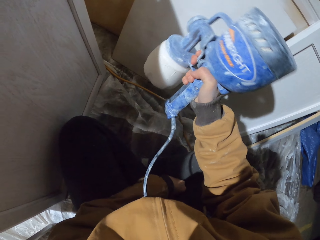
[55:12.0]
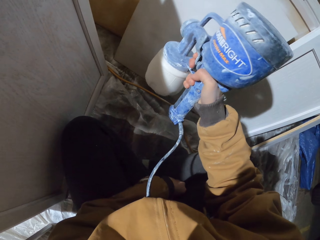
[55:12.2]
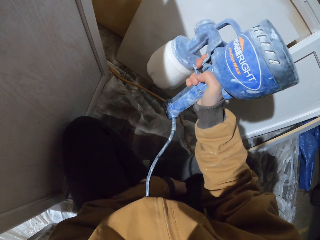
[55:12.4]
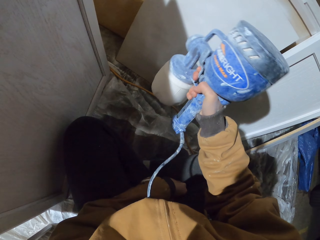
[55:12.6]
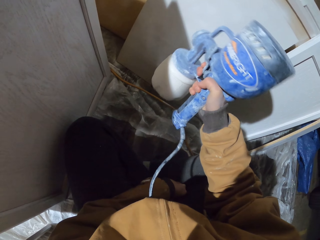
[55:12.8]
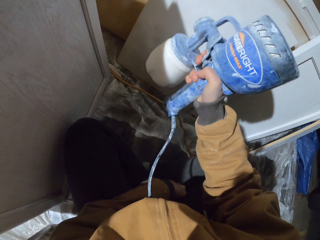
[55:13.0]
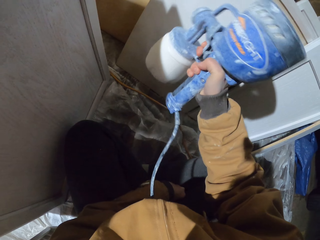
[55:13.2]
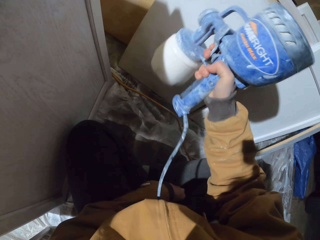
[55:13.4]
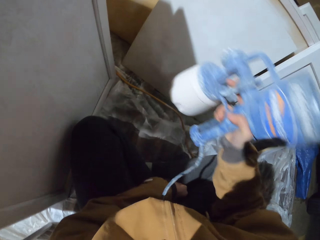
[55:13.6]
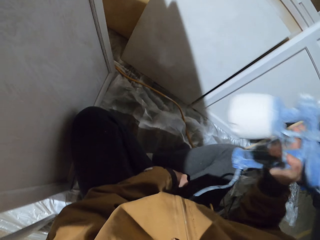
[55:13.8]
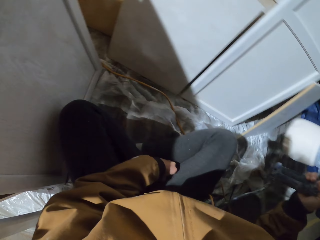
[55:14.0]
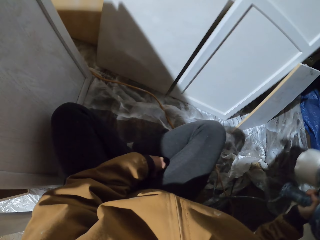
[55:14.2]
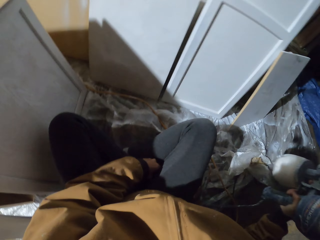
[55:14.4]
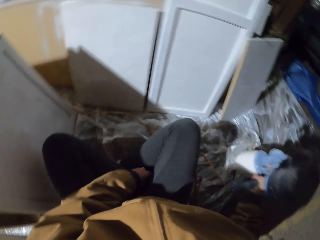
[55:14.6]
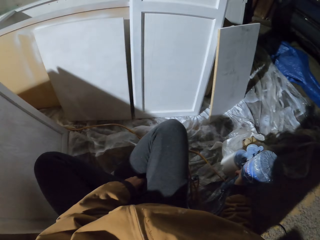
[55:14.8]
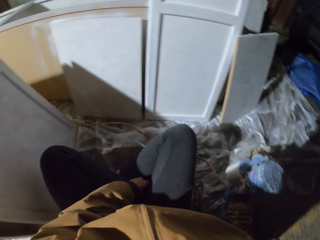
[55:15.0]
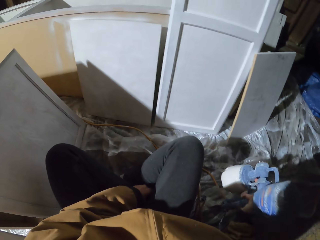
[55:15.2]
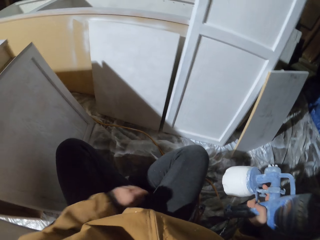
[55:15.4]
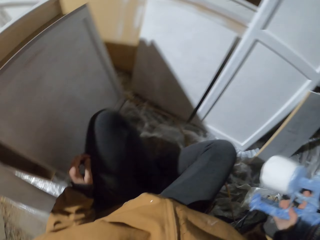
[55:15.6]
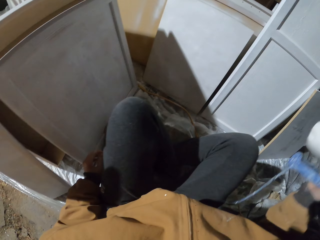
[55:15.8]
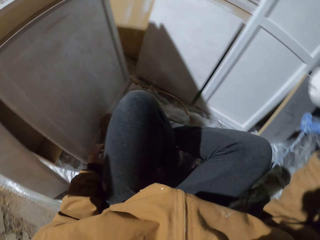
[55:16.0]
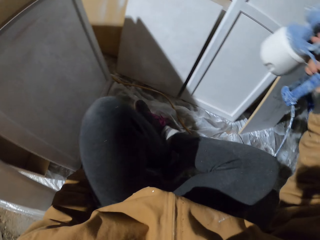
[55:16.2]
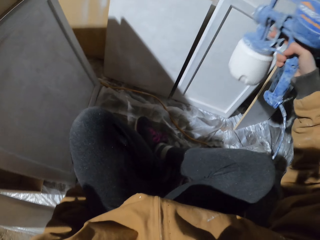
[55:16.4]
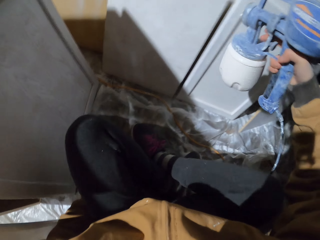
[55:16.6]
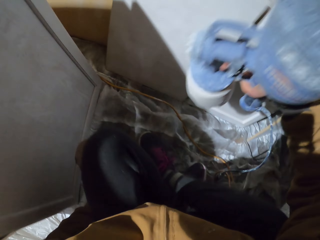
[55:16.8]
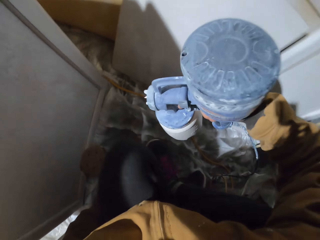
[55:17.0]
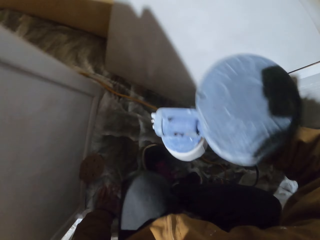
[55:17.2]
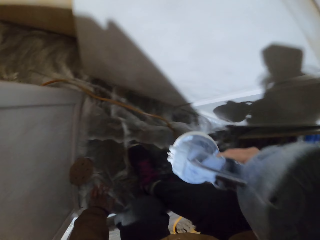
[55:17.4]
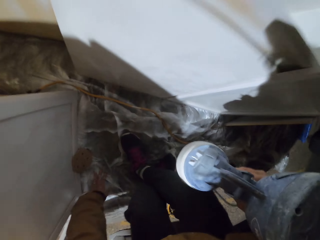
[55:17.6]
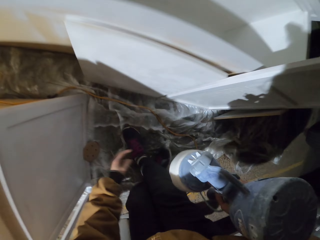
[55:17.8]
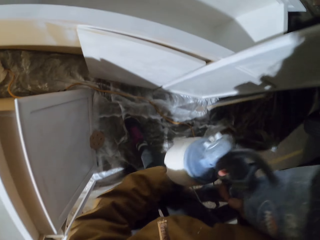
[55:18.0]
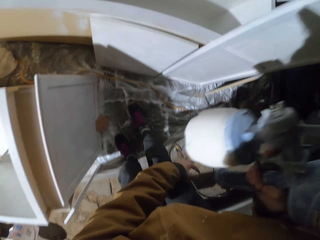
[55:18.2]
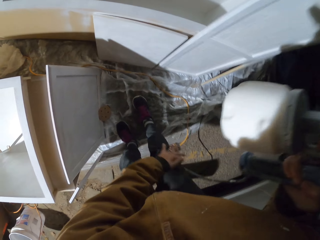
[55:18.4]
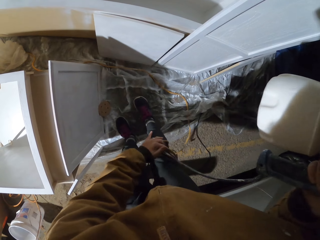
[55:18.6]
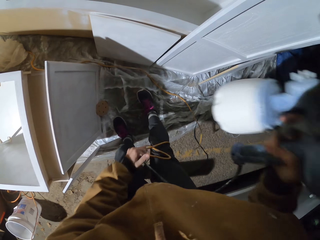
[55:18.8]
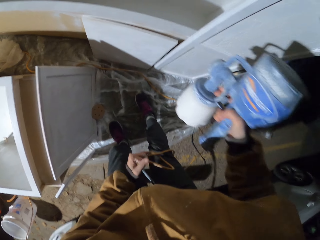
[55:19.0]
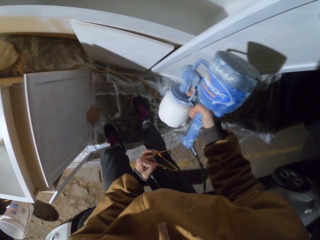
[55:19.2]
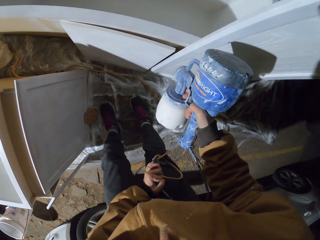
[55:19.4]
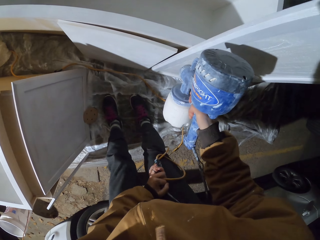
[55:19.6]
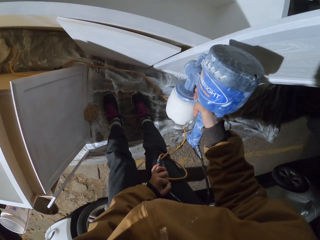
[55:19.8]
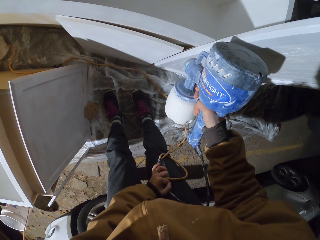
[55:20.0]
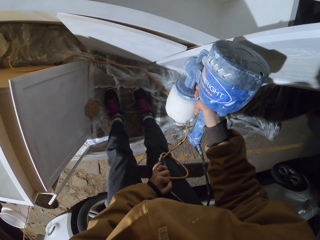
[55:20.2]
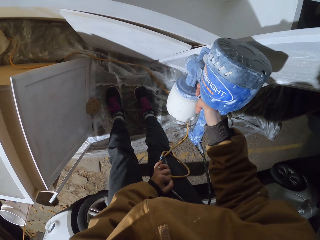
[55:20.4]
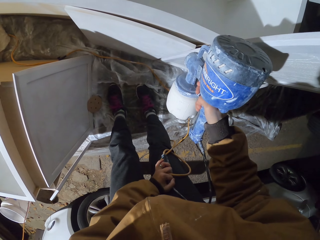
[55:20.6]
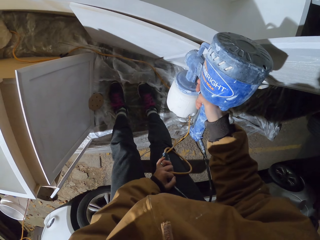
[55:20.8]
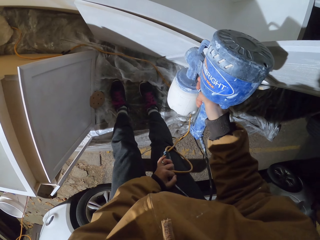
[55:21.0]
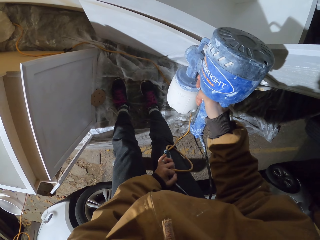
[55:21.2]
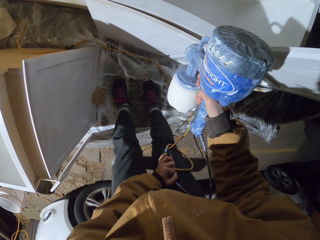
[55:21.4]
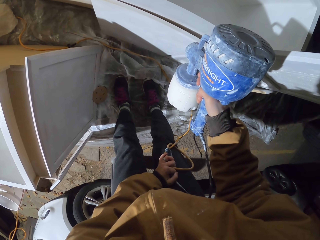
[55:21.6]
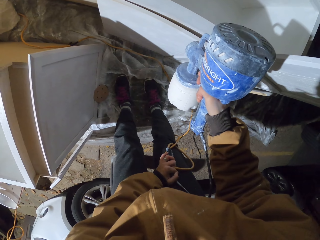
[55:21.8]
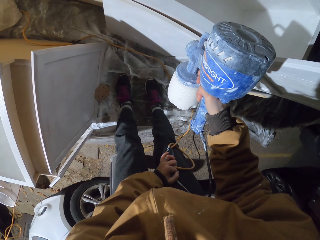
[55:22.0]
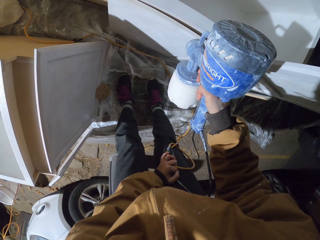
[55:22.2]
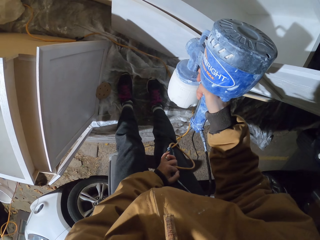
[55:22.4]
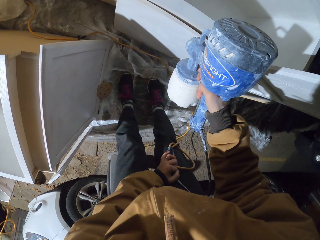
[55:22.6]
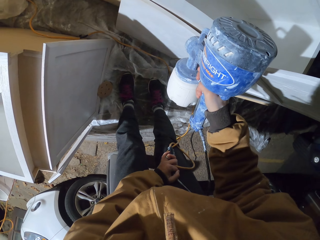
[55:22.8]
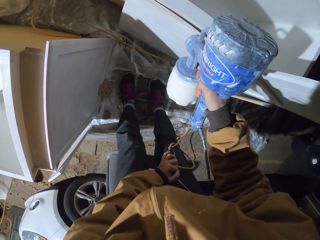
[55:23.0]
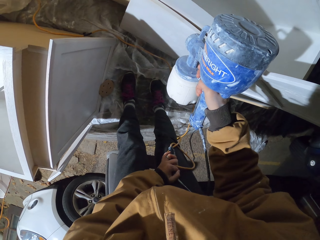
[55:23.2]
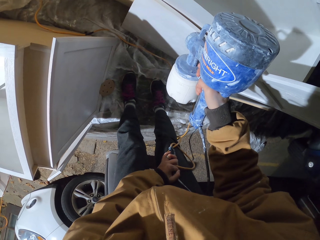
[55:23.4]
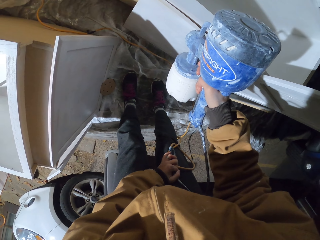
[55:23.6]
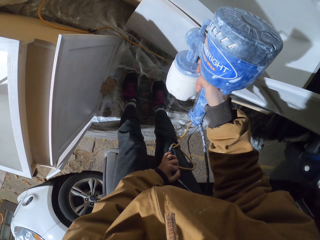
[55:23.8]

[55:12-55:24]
The camera wearer moves hands. They hold the spray gun. They hold the spray gun again. They stand up. They spray the wood.

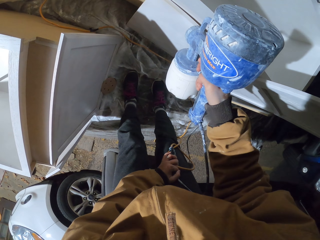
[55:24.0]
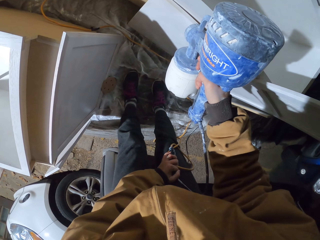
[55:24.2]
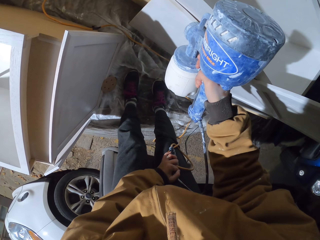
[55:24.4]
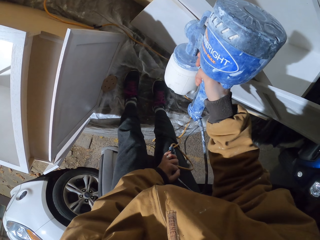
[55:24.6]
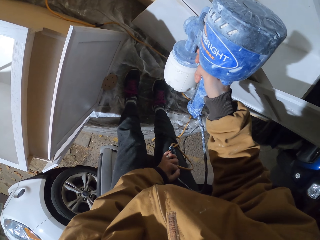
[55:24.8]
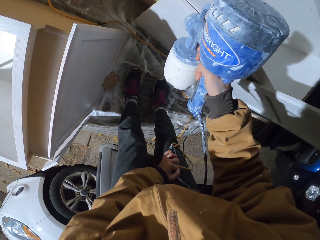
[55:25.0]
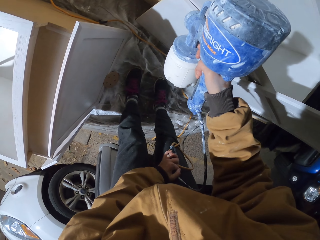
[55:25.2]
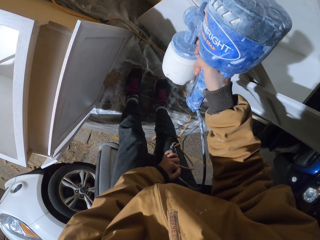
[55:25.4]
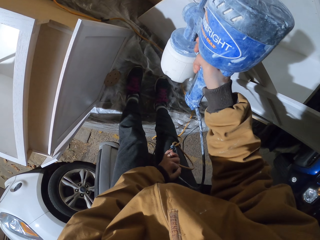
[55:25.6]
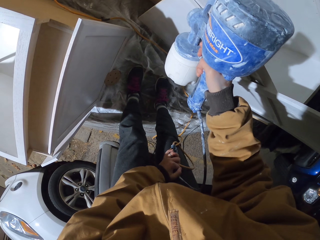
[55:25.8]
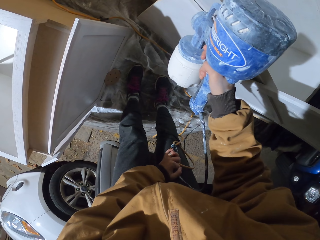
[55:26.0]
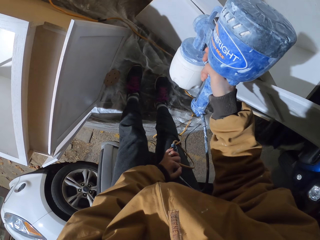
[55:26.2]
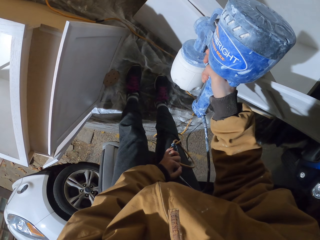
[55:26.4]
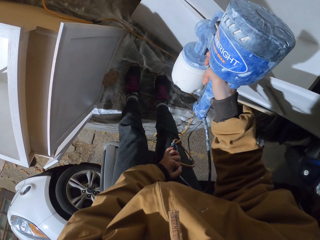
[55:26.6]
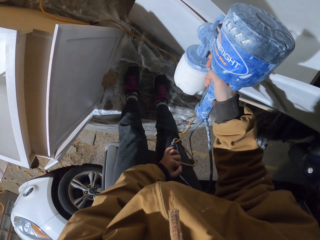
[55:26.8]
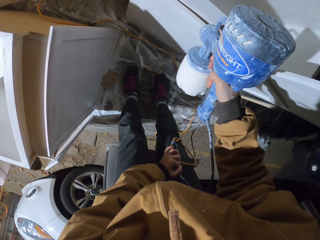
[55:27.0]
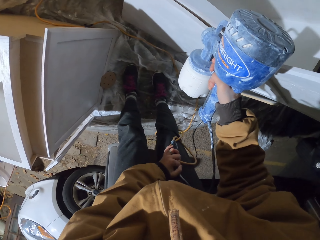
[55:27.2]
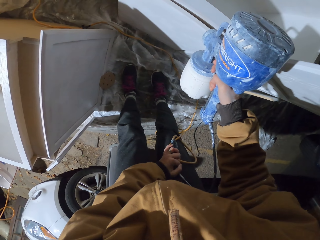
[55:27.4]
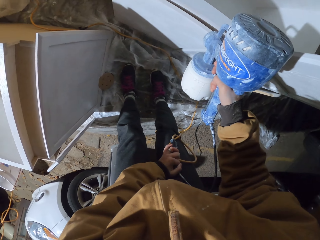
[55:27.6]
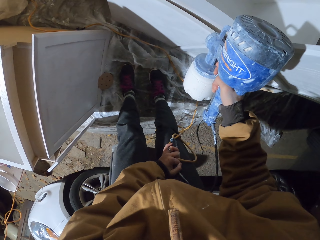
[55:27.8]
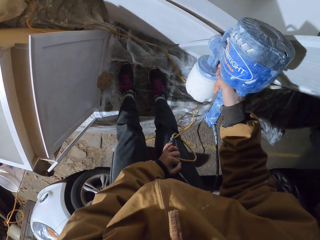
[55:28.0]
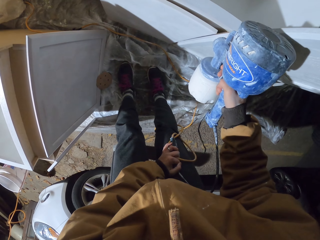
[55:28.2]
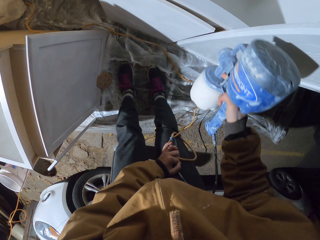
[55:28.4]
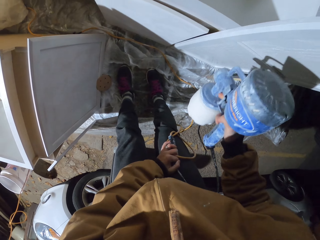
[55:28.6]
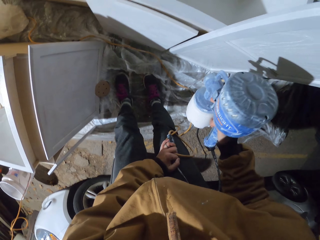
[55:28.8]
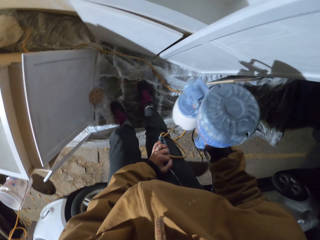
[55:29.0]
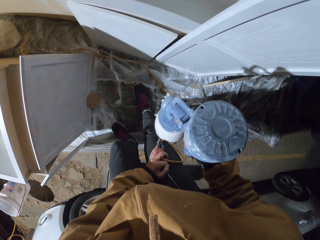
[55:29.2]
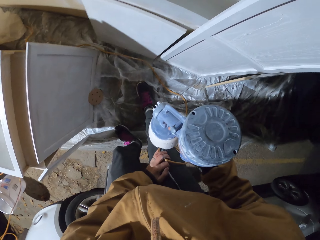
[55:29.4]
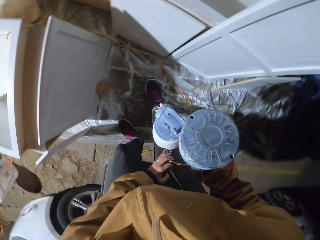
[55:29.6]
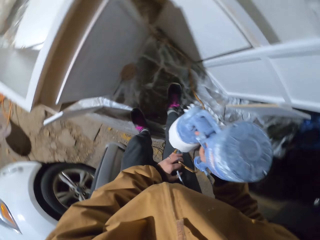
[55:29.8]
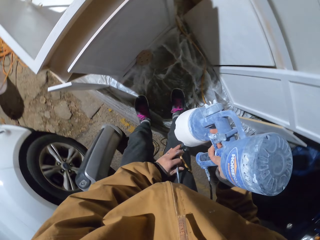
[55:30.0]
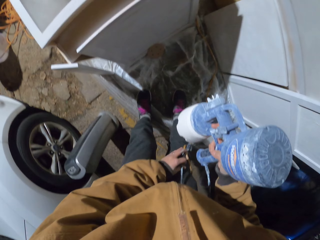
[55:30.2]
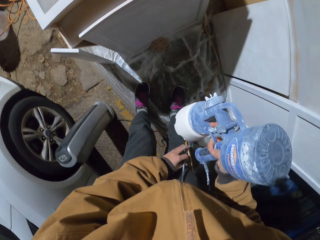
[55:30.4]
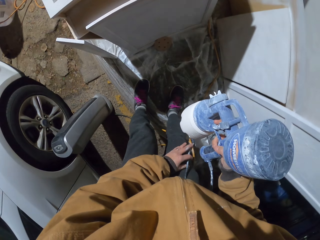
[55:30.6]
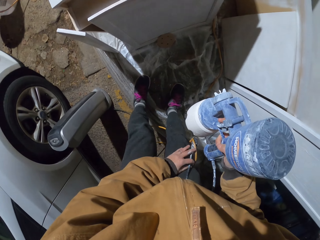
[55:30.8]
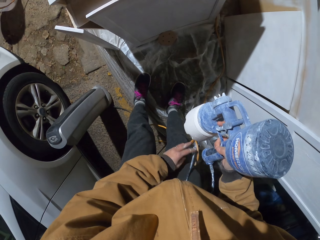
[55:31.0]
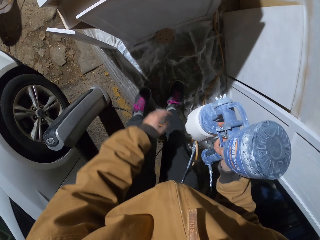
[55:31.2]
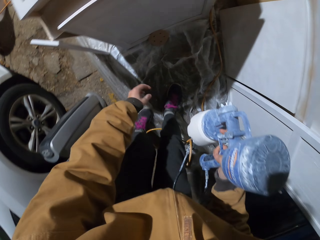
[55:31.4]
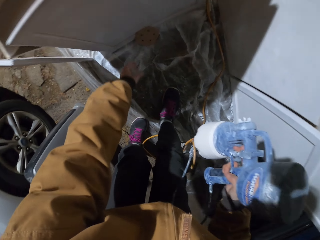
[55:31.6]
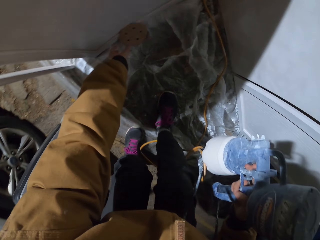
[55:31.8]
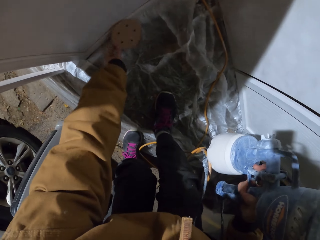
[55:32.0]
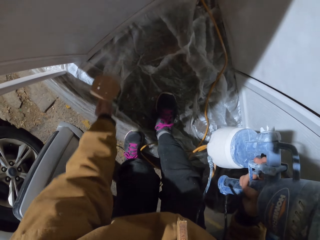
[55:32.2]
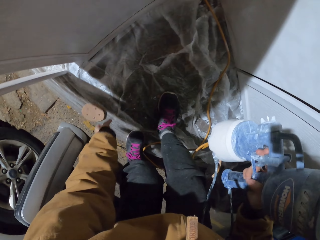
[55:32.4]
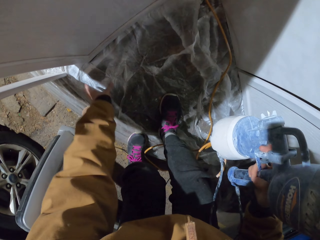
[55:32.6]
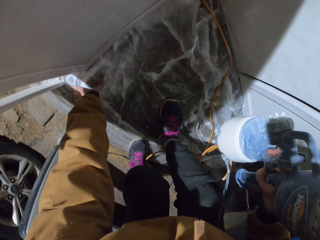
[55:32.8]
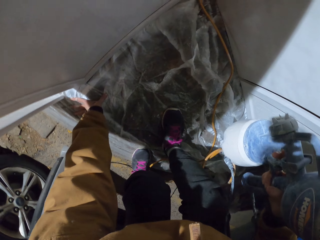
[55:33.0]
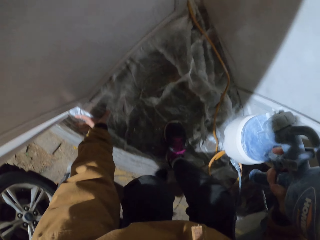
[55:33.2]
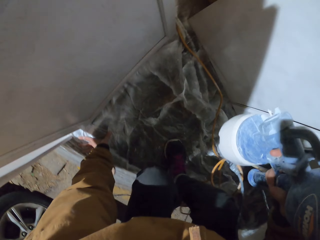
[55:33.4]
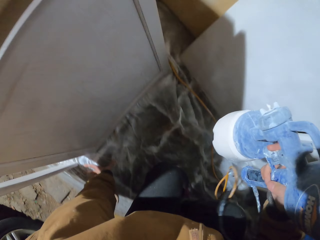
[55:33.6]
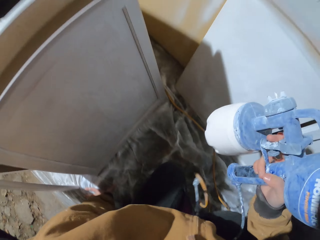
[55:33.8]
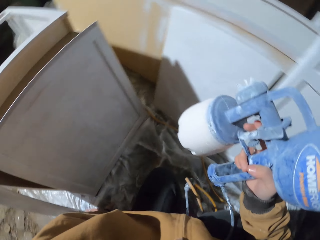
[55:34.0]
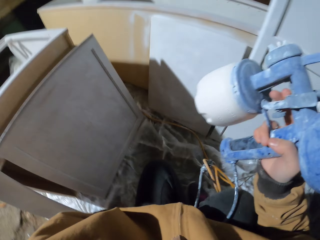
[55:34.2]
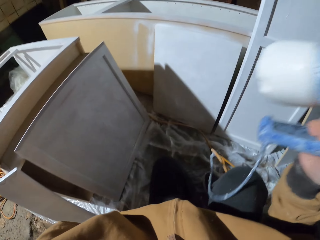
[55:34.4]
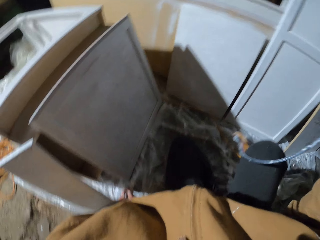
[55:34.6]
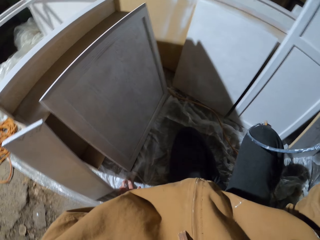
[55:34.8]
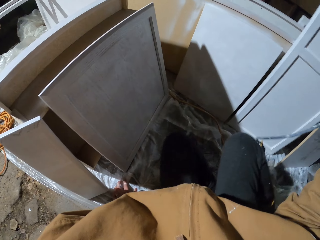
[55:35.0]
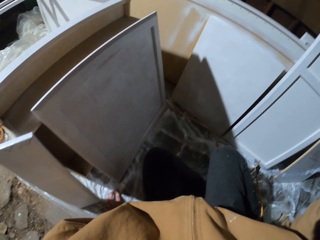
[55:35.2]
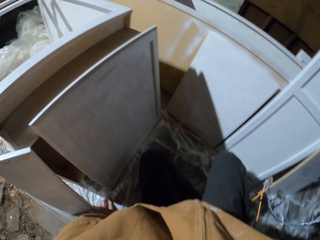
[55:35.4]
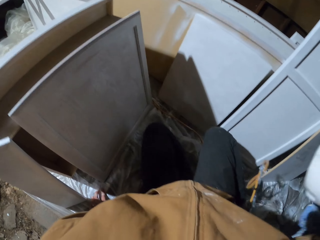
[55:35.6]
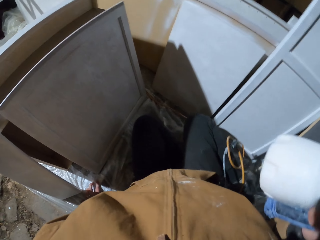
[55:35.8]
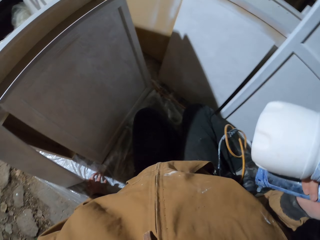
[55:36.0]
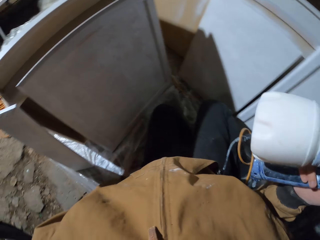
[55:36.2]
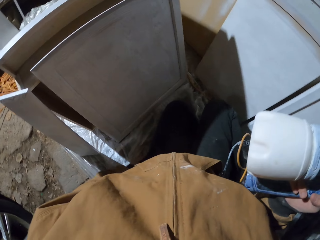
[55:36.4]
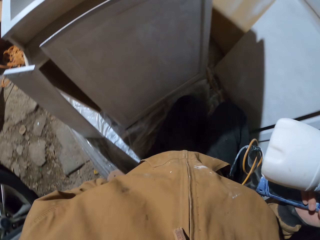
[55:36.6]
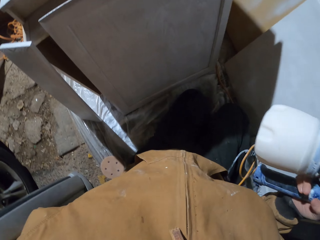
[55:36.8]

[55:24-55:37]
The camera wearer holds the spray gun and moves around. They put something aside. They pick up an object. They sit. They hold the spray gun and kneel down.
